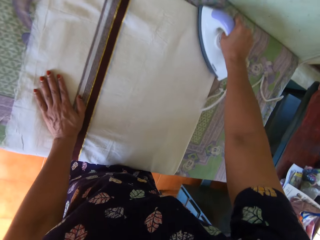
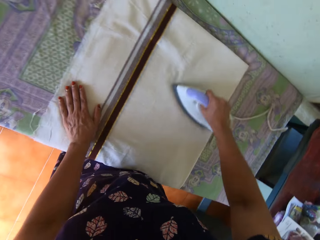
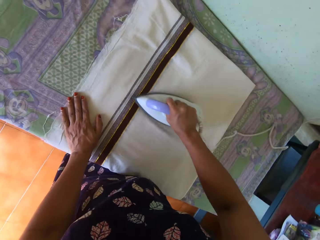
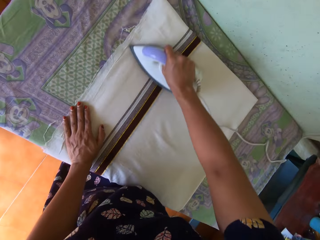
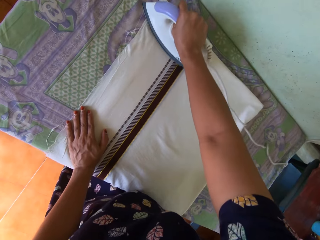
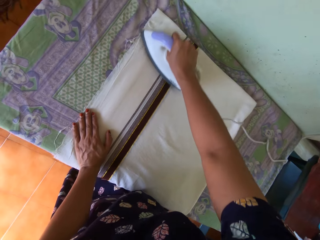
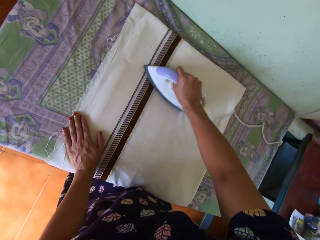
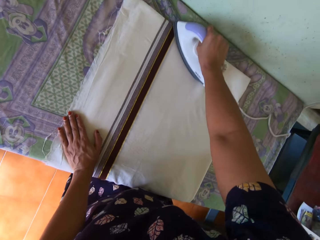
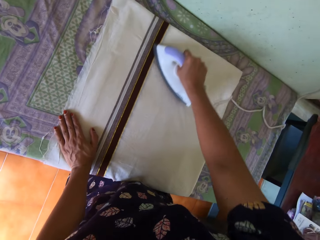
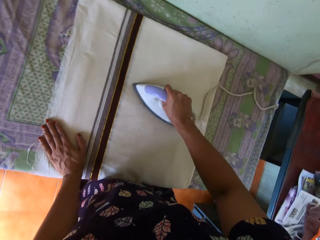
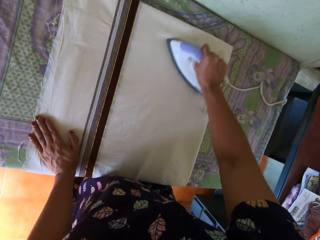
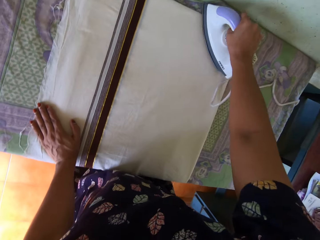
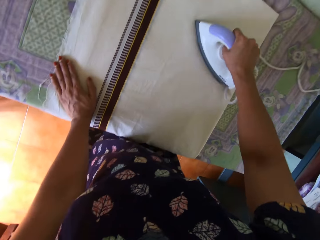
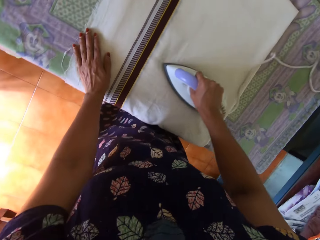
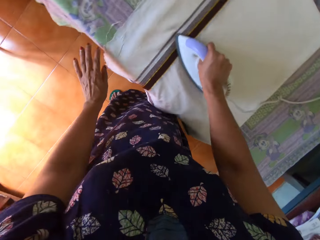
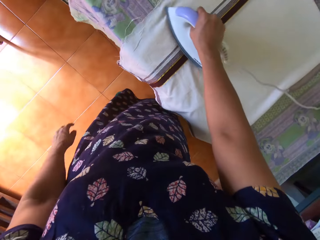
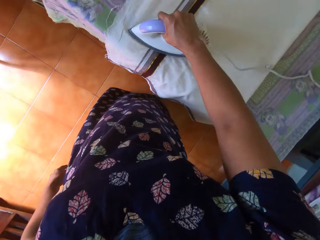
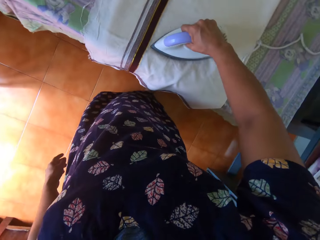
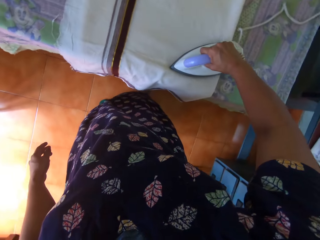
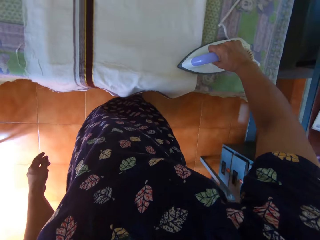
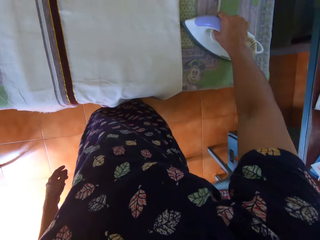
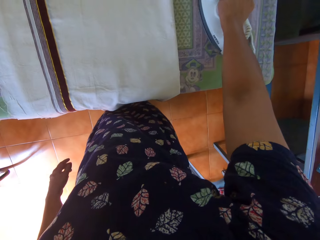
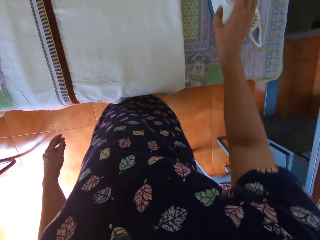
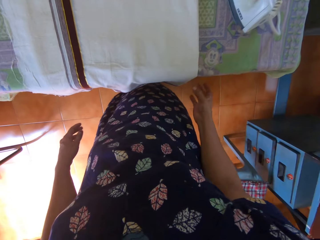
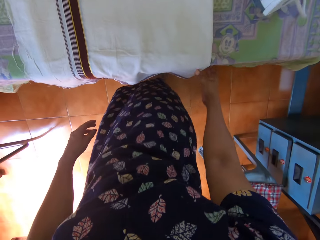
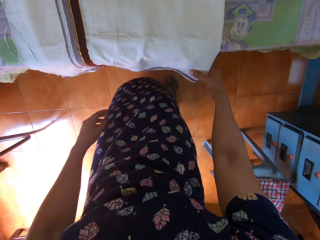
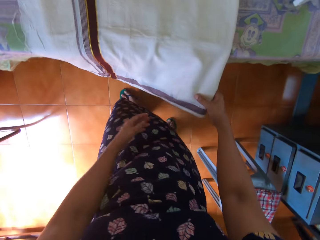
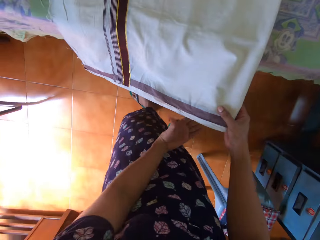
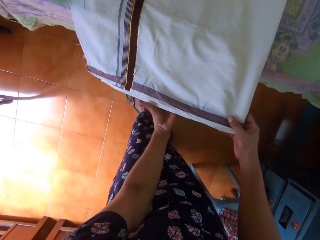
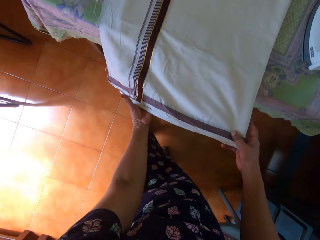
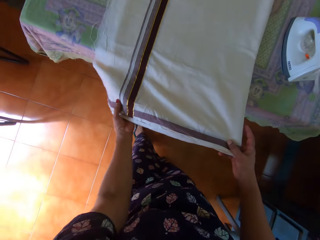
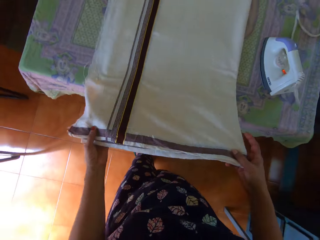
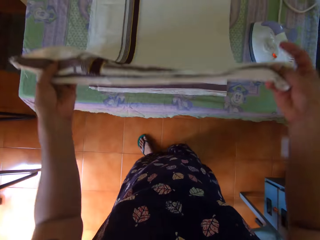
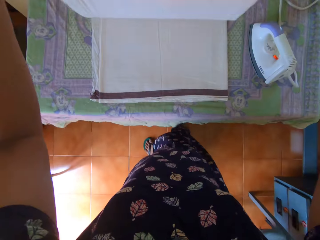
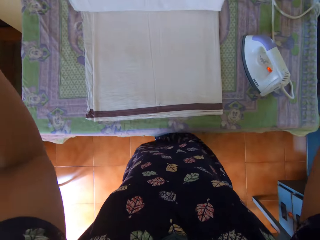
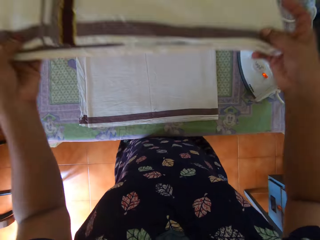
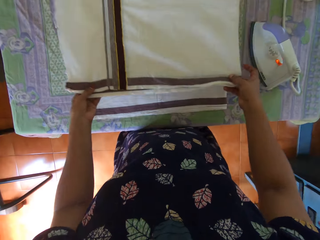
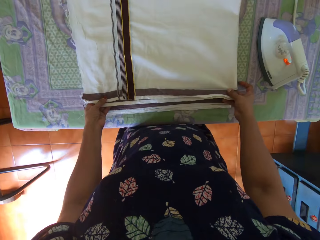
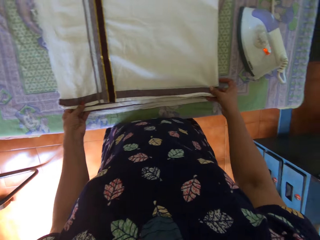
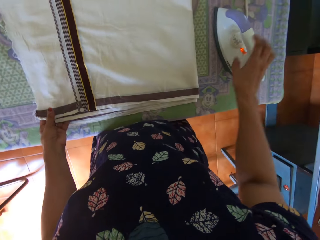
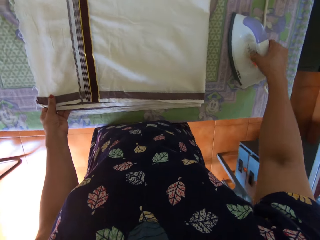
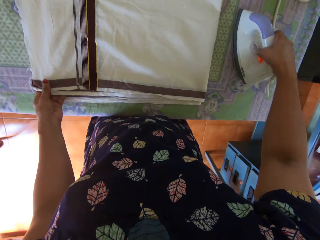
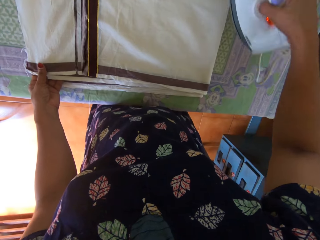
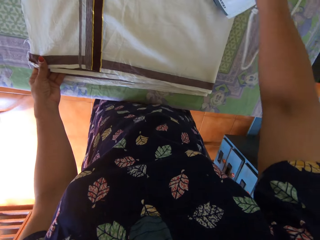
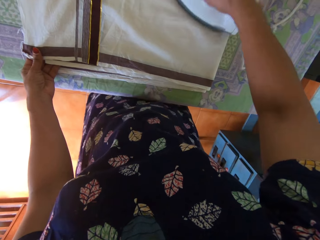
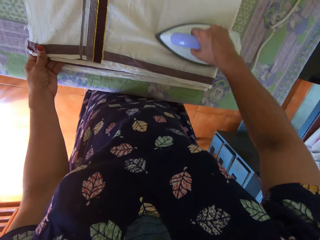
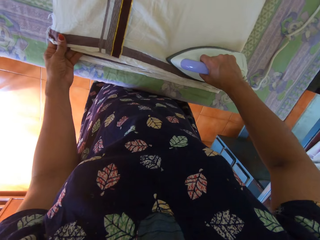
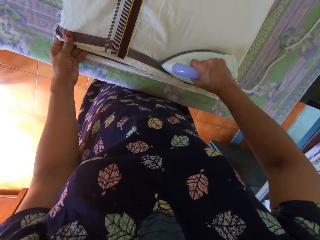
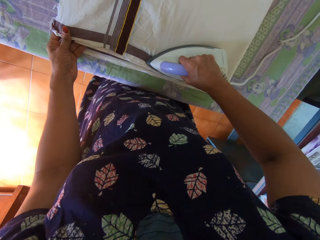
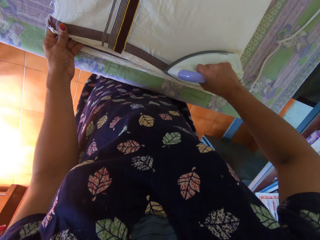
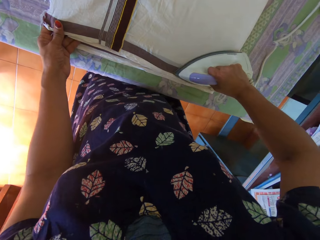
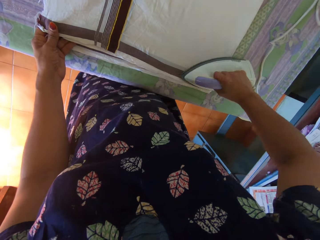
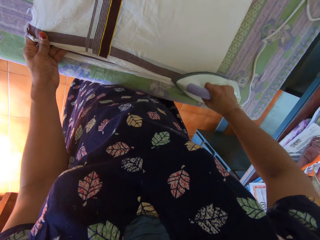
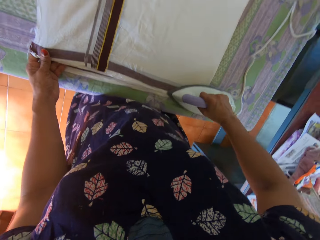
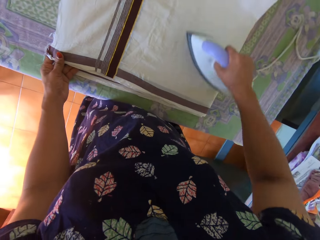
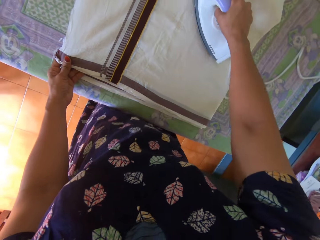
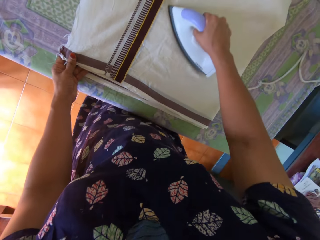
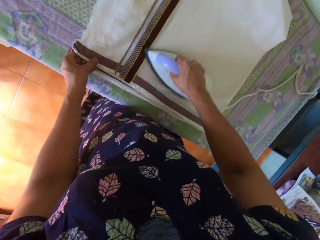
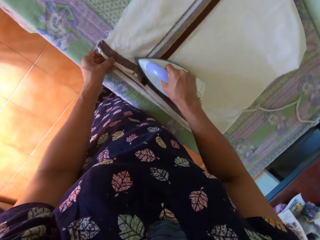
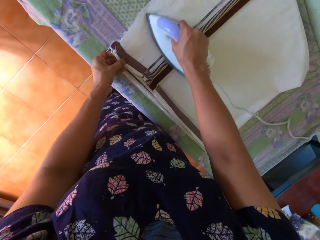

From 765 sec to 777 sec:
The camera wearer moves her hand along a cloth. She moves her hand from the cloth. She moves the iron box or electric iron away from the cloth. She takes her right hand off the electric iron on the table. She holds the cloth and holds the cloth with the other hand. She lifts the cloth and lowers the cloth. She picks up the electric iron from the table with her right hand. She irons the bedsheet on the table with the electric iron in her right hand.

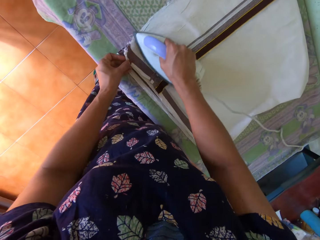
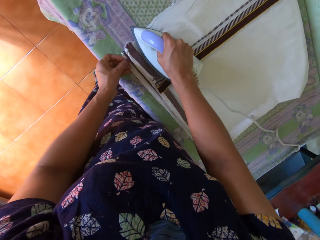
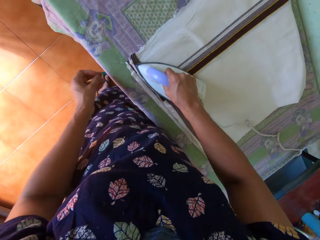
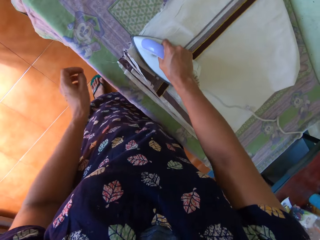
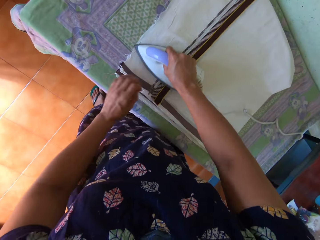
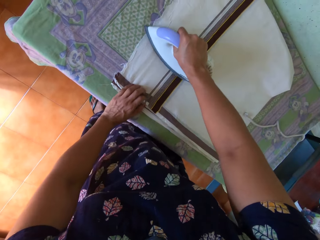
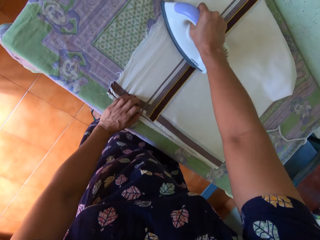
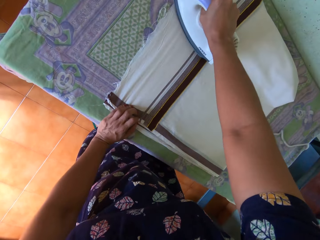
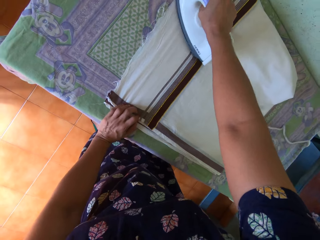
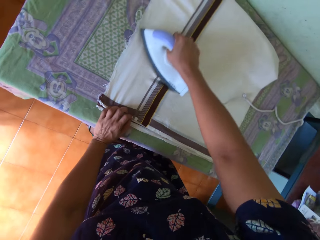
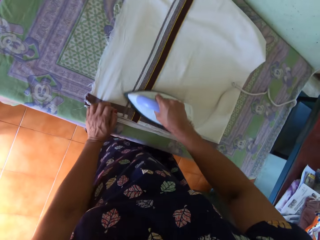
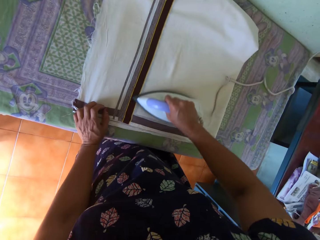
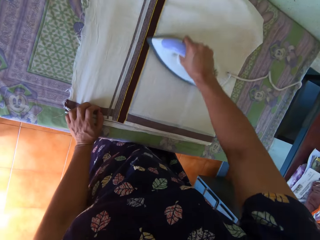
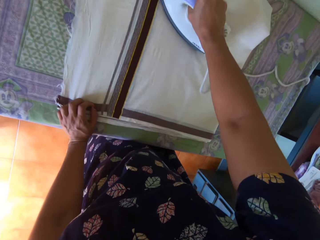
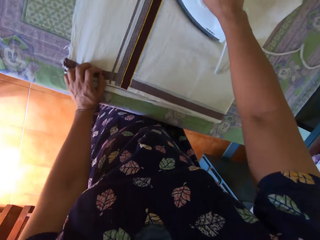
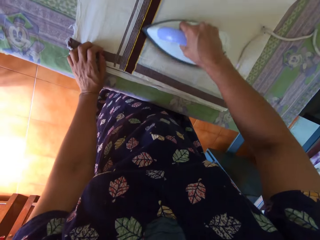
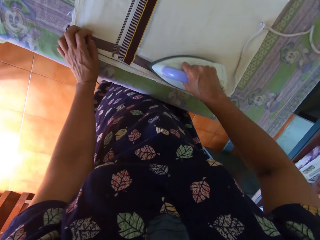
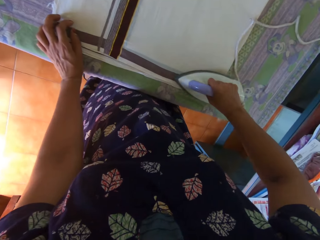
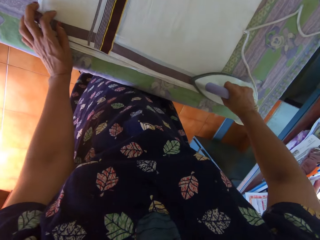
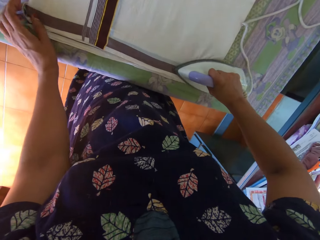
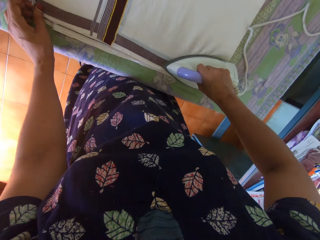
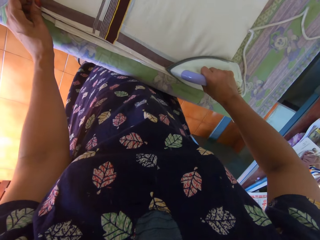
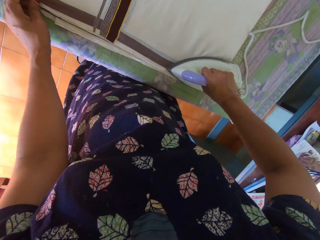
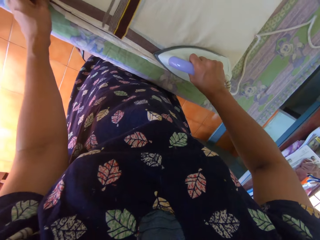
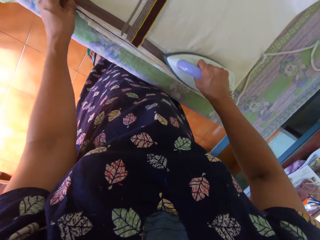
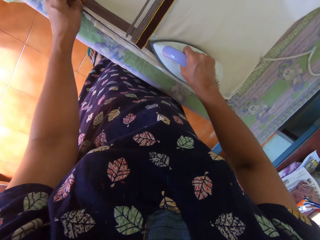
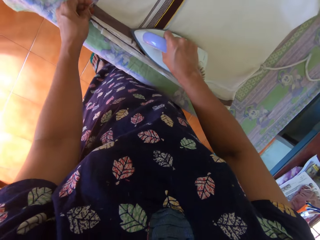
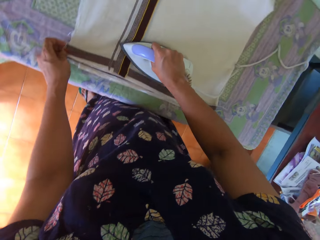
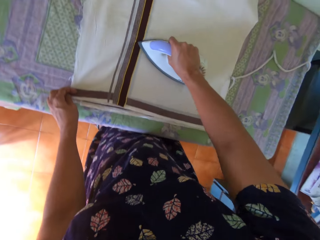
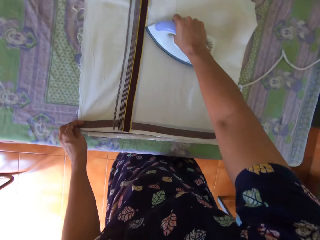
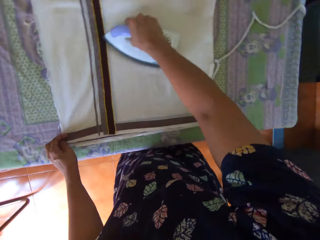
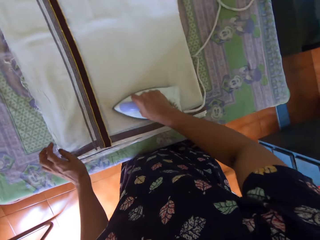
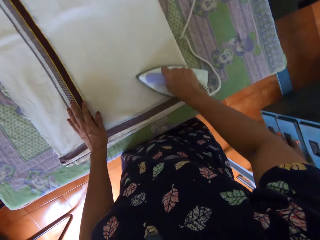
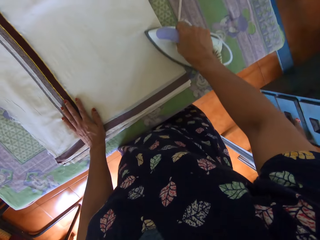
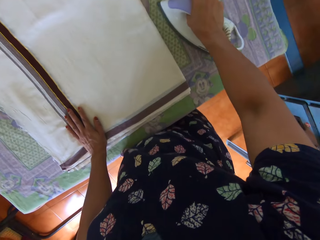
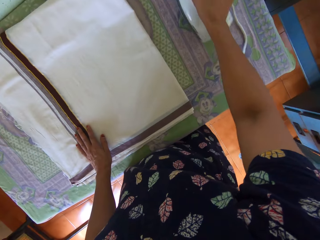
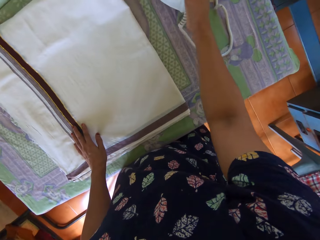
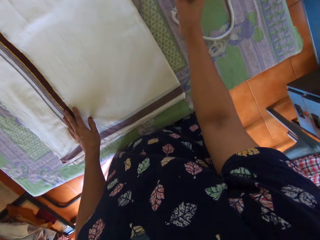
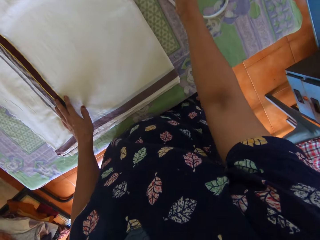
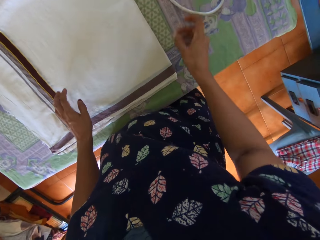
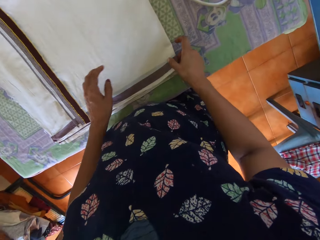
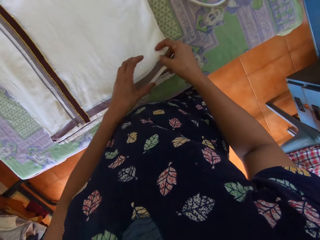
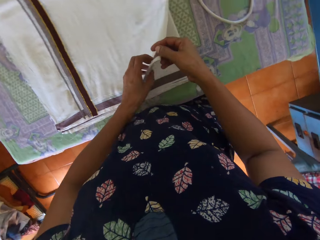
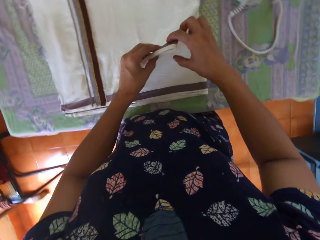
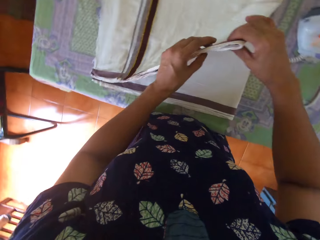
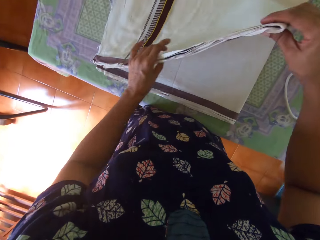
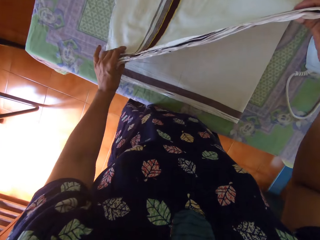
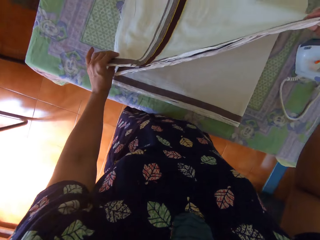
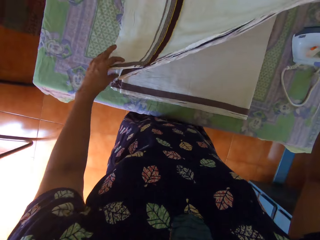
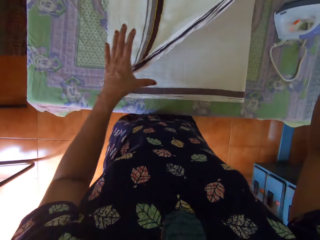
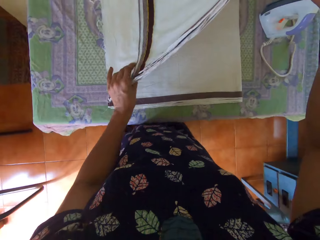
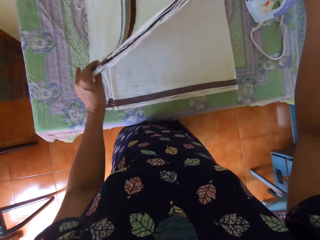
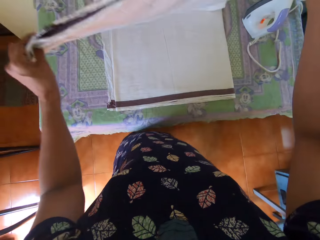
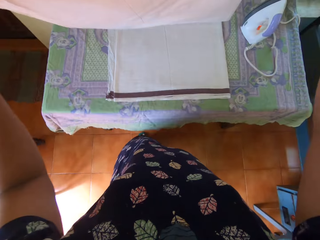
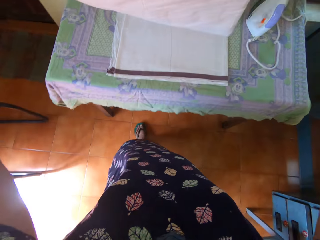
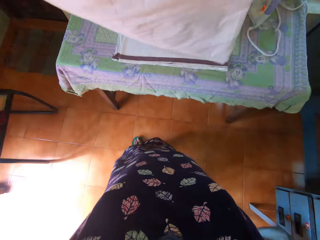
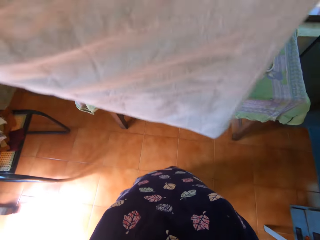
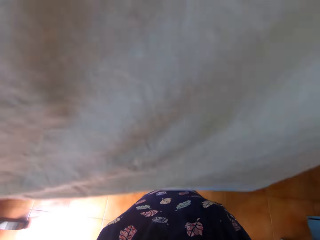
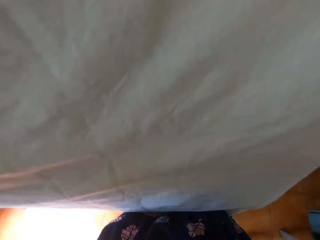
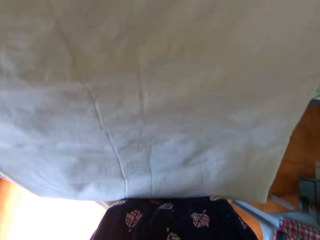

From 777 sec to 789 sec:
The camera wearer removes her hand from a cloth. She holds the cloth and moves her left hand. She touches the cloth. She places the electric iron on the table with her right hand. She holds the cloth with the other hand and lifts the cloth.
